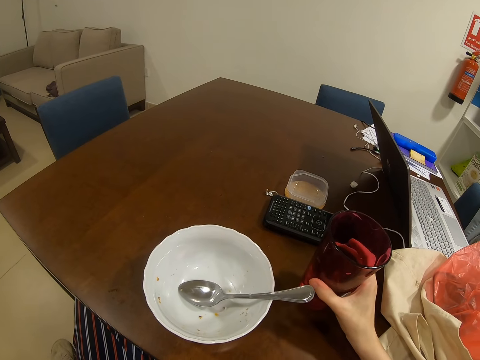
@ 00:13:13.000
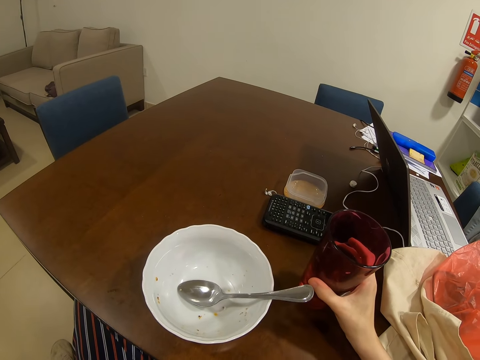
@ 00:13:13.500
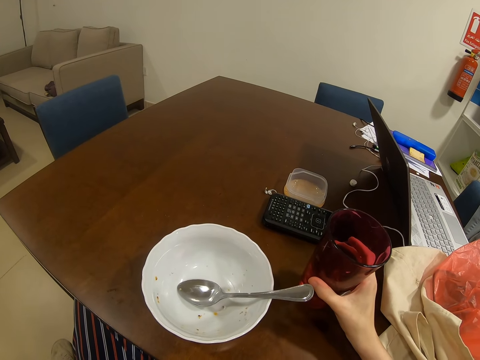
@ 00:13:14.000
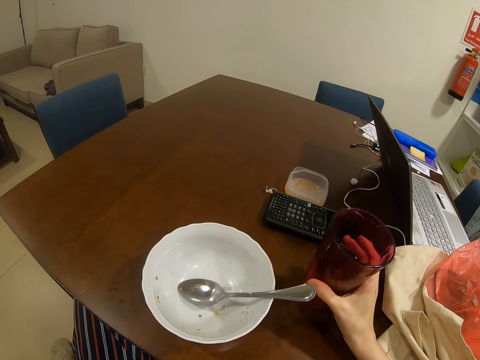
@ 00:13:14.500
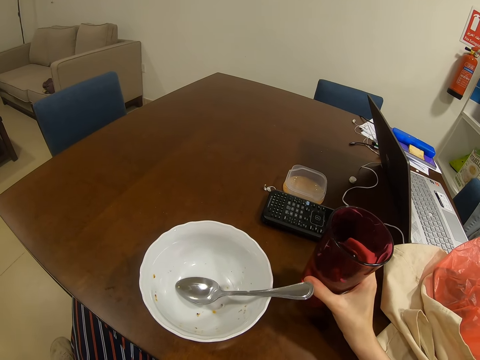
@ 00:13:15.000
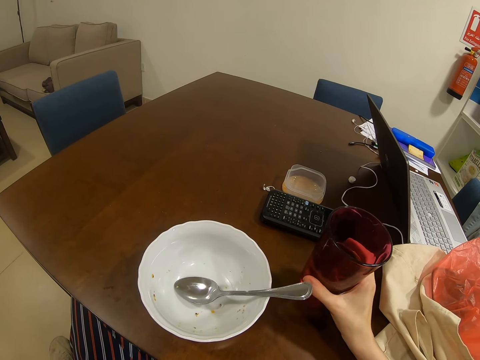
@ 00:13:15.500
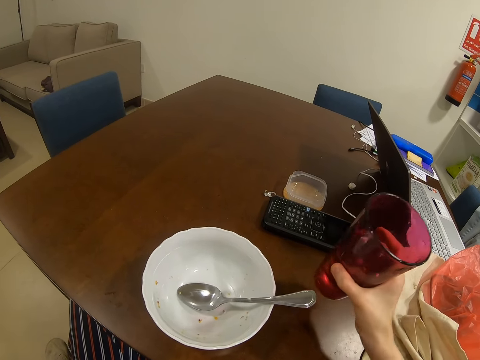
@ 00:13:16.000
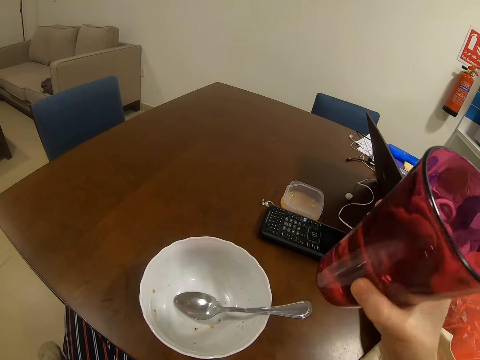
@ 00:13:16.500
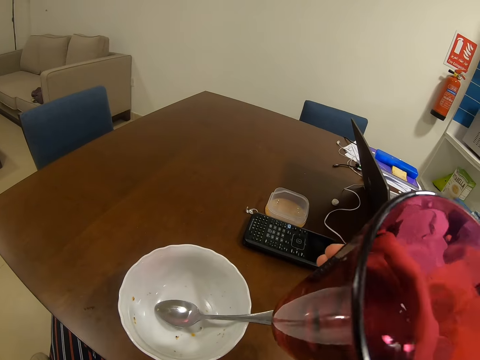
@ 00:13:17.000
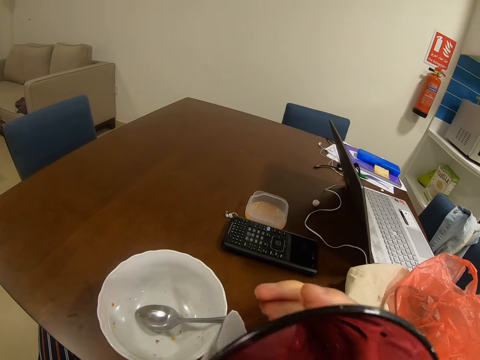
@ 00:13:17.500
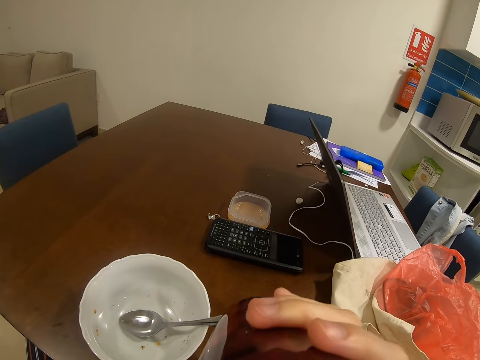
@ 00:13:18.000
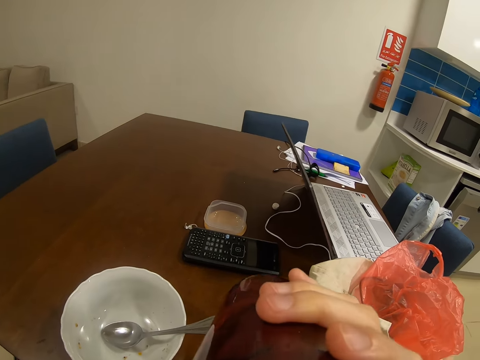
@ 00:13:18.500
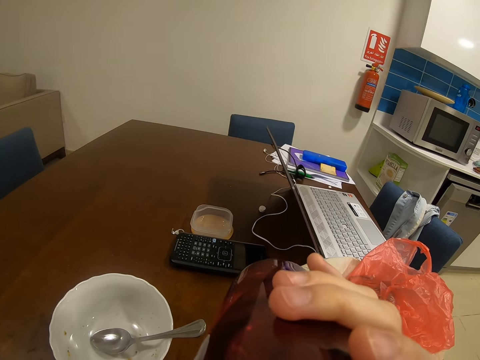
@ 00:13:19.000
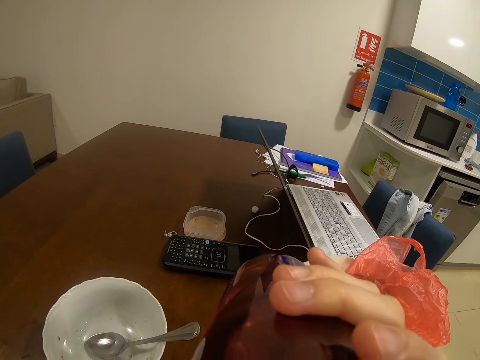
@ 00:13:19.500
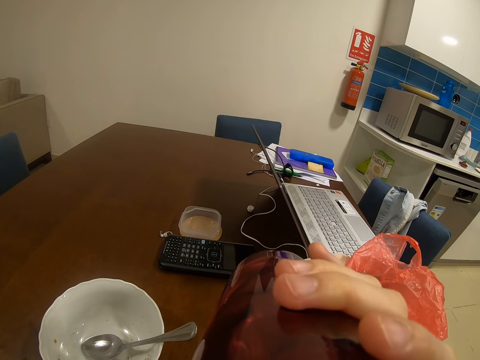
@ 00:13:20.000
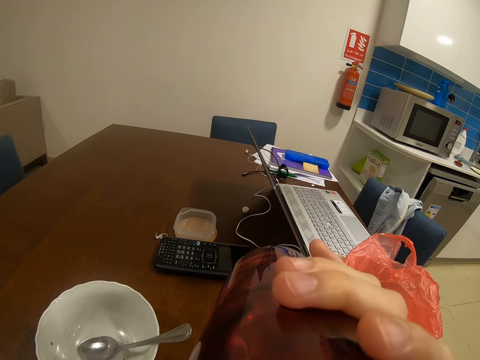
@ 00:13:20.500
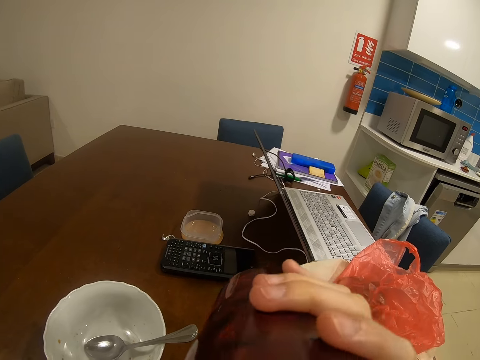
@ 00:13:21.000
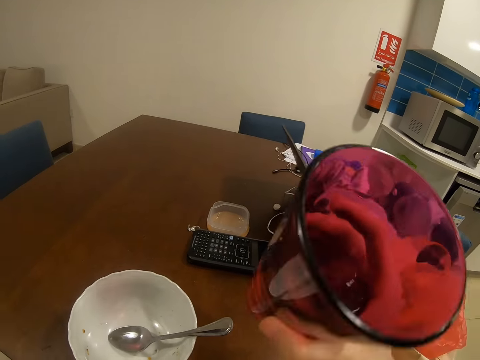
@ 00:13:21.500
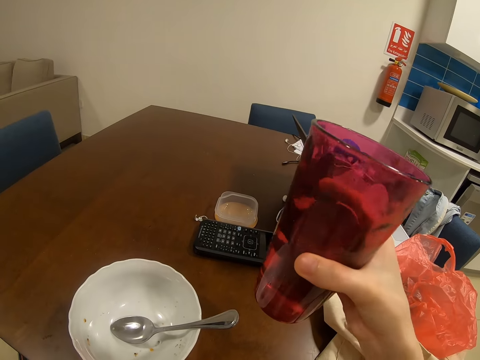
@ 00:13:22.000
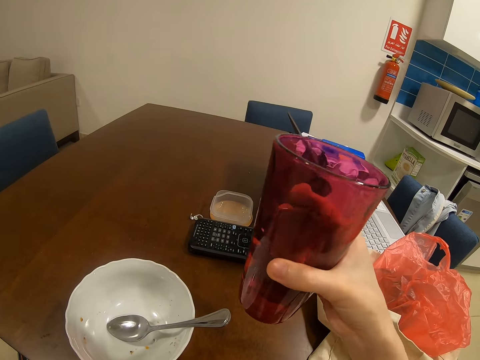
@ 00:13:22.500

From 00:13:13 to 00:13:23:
The camera wearer drinks water from the glass.

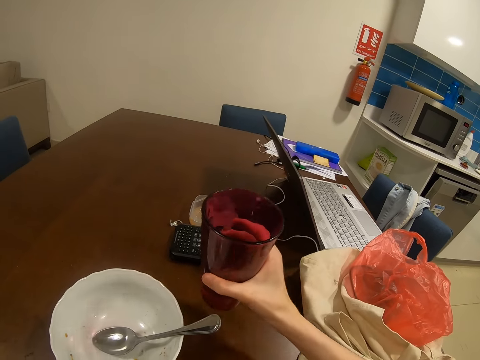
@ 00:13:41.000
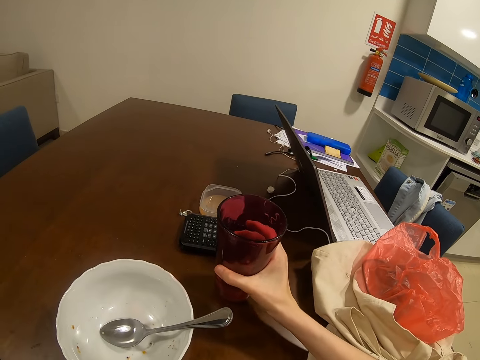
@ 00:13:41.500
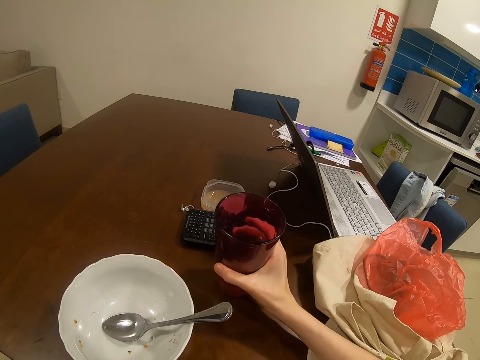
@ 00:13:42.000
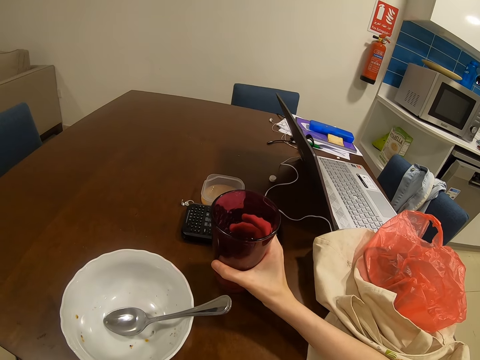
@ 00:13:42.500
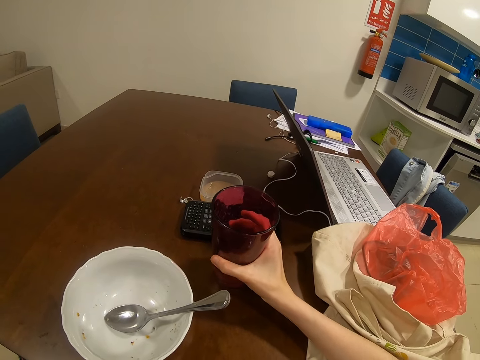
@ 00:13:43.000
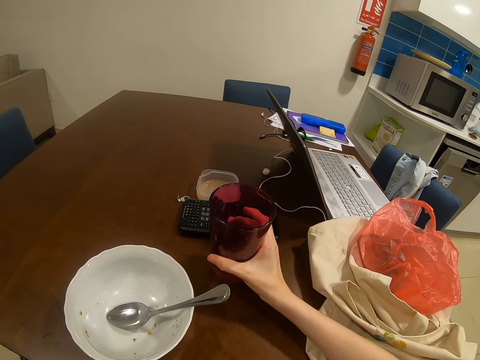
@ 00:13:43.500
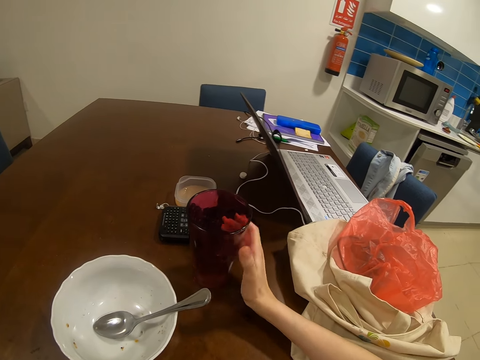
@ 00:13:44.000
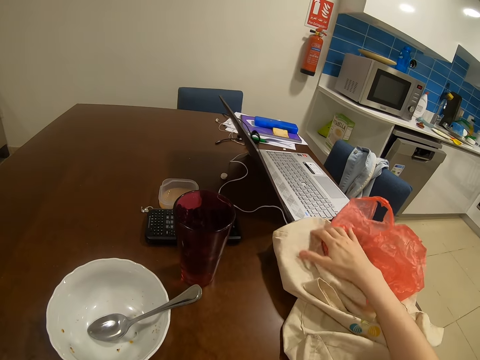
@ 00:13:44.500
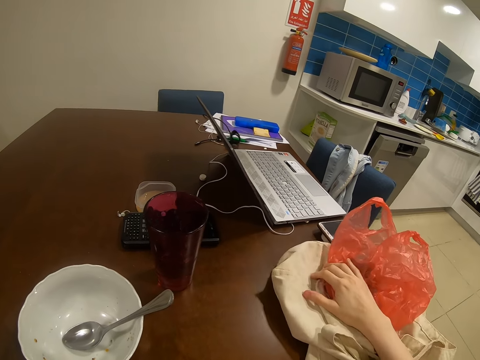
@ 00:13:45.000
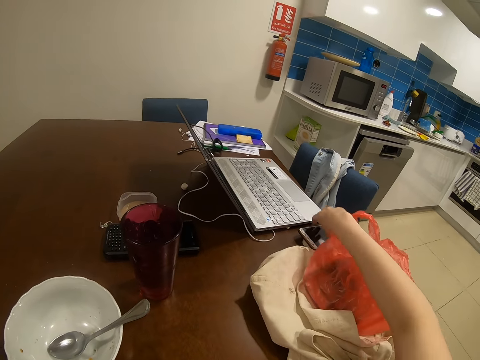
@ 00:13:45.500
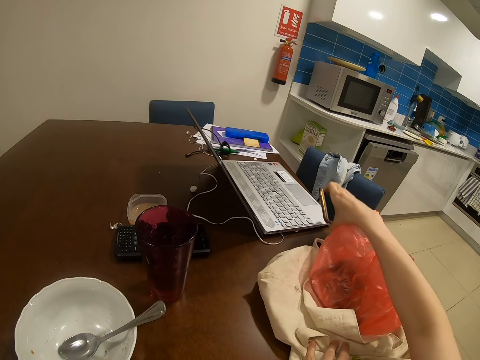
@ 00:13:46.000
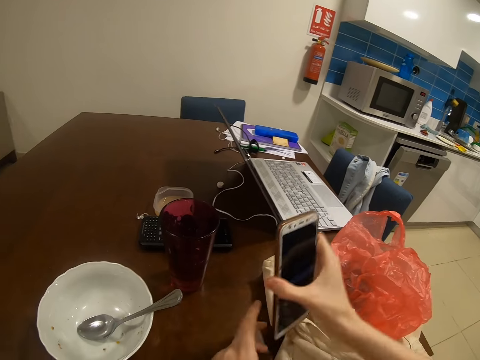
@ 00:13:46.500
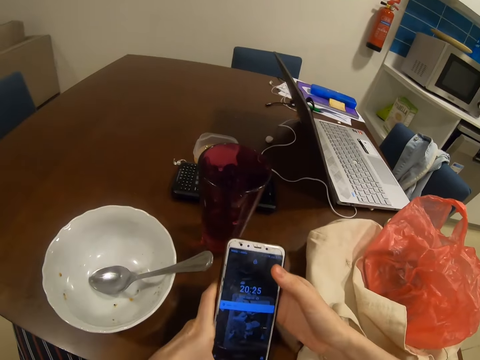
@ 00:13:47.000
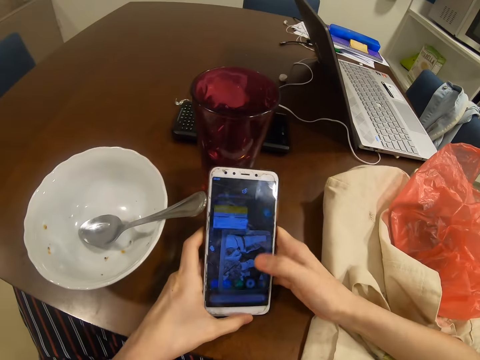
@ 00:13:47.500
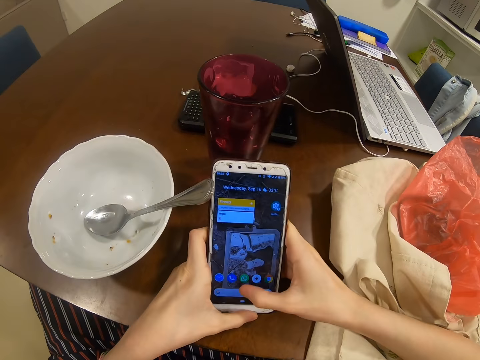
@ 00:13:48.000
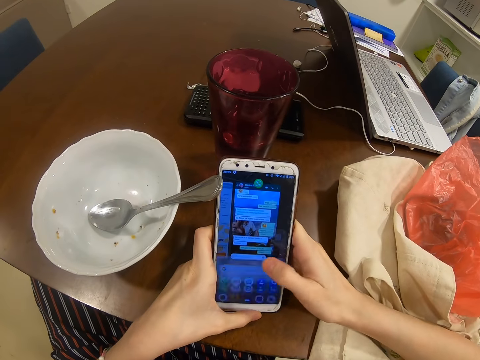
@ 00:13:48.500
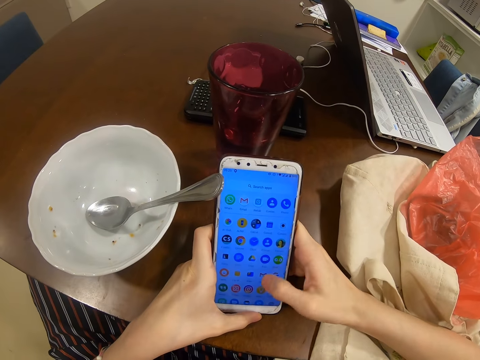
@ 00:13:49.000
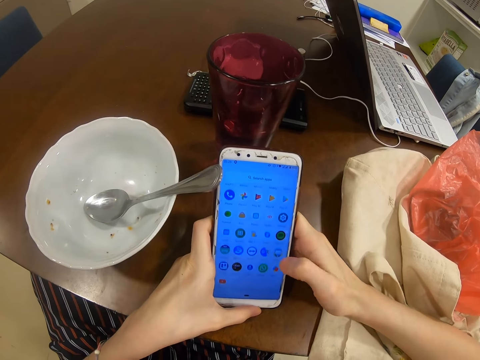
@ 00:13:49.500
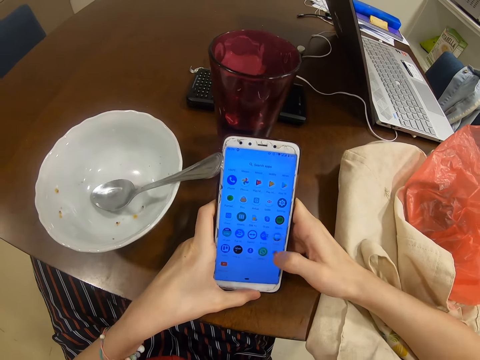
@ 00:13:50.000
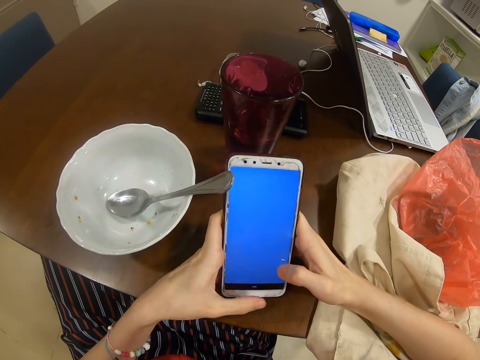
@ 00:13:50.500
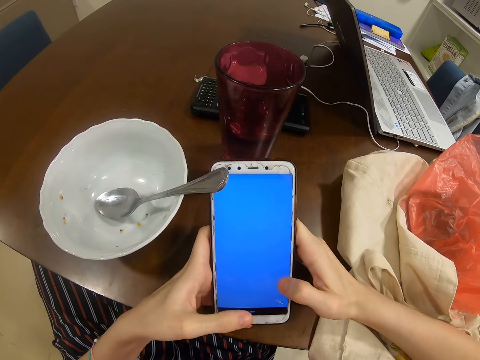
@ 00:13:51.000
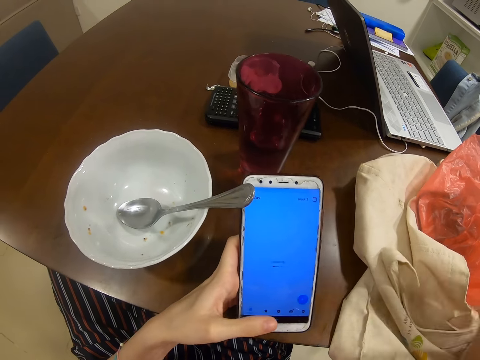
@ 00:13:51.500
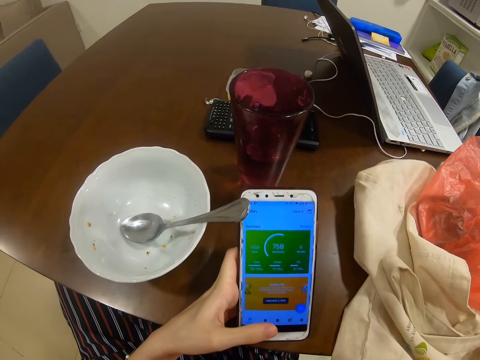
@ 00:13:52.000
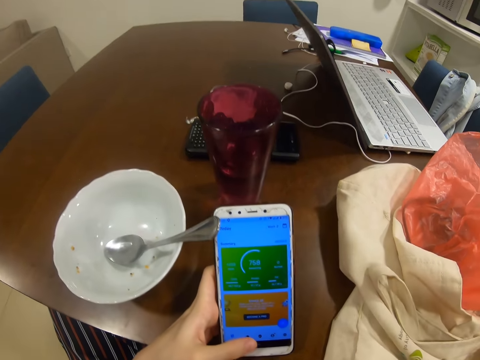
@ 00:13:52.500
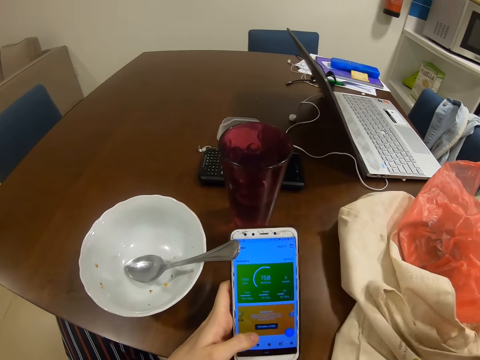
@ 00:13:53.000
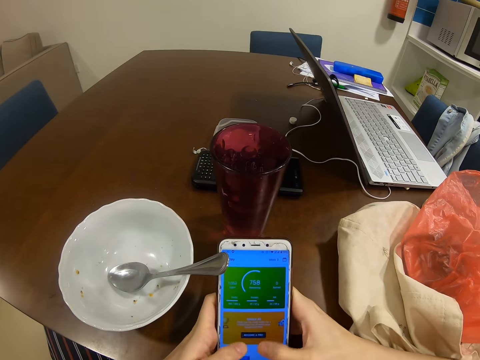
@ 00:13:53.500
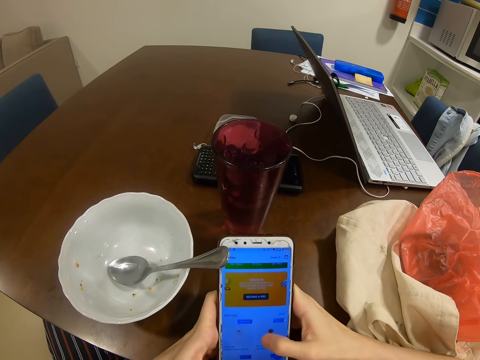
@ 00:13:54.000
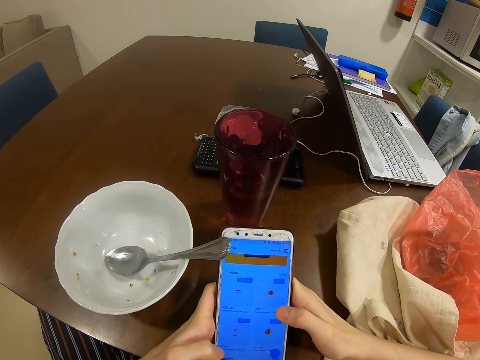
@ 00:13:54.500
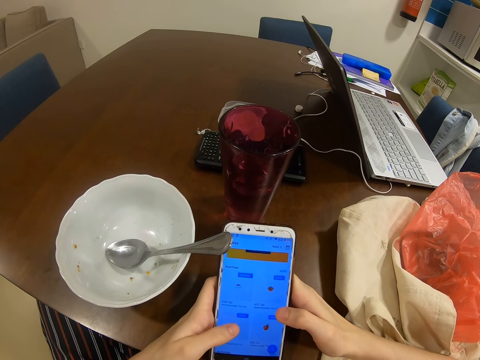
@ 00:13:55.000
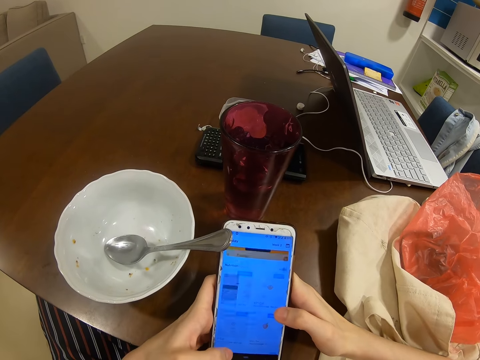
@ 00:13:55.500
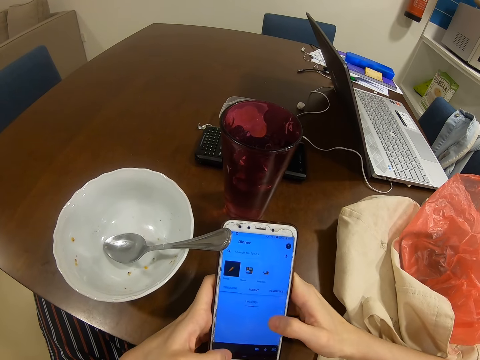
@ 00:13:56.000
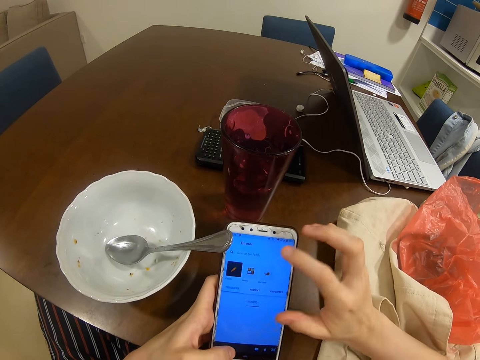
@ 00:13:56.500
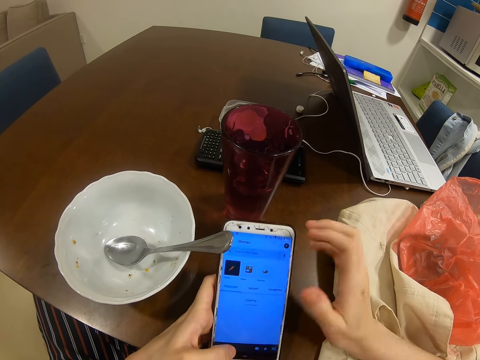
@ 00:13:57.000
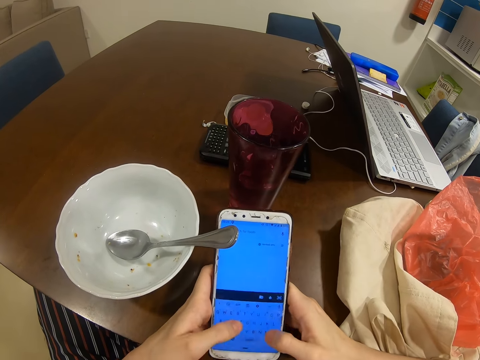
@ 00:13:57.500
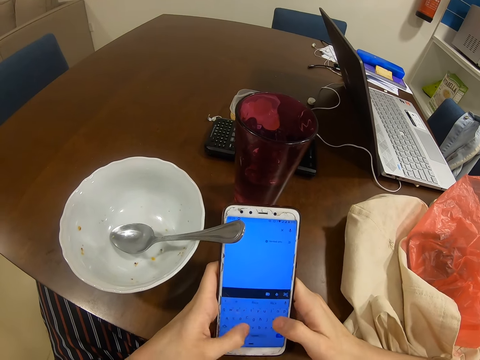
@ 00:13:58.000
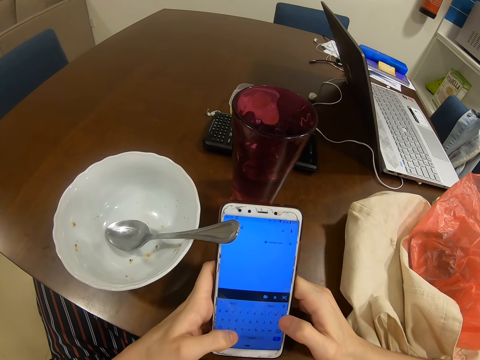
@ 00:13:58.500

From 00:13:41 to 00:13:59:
The camera wearer puts the glass down. They pick up a phone. They scroll the phone. They operate the phone. They stare at the phone. They scroll the phone.
